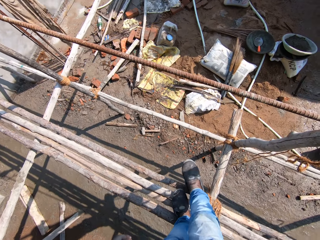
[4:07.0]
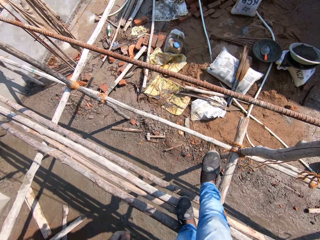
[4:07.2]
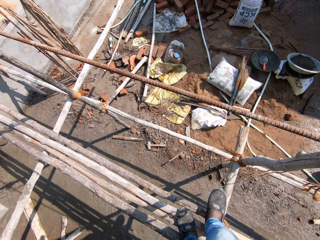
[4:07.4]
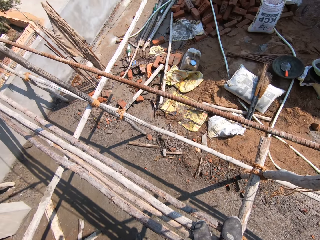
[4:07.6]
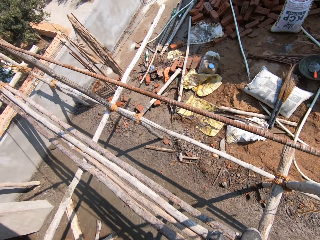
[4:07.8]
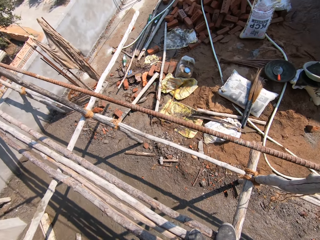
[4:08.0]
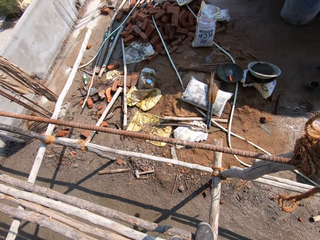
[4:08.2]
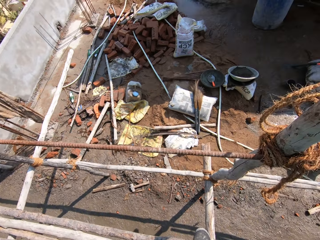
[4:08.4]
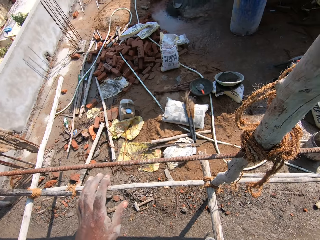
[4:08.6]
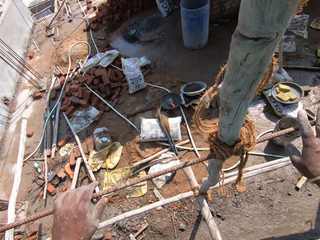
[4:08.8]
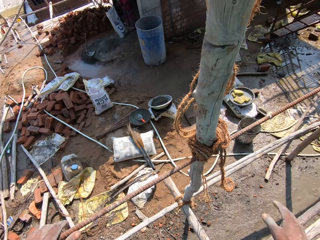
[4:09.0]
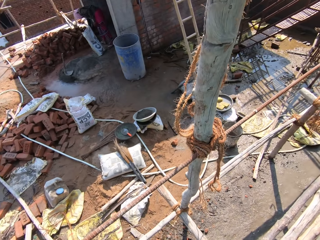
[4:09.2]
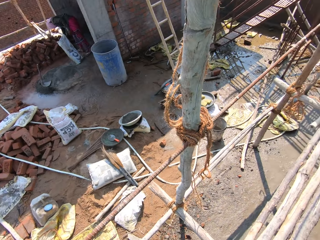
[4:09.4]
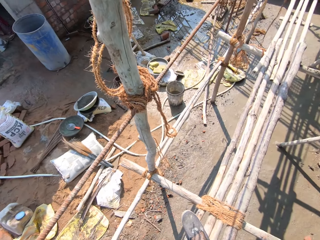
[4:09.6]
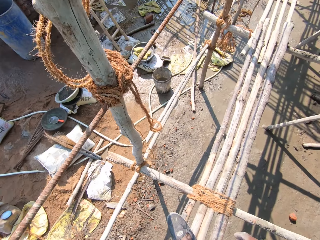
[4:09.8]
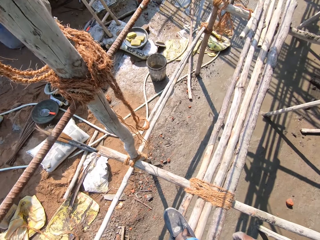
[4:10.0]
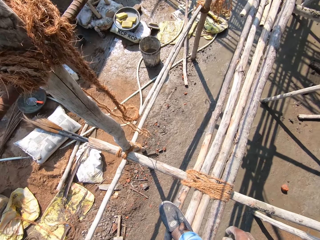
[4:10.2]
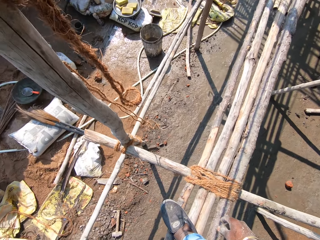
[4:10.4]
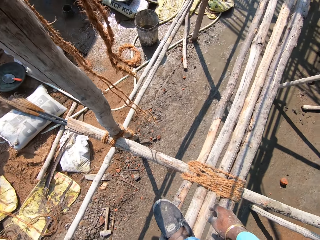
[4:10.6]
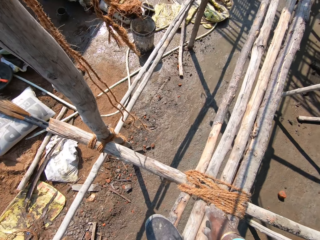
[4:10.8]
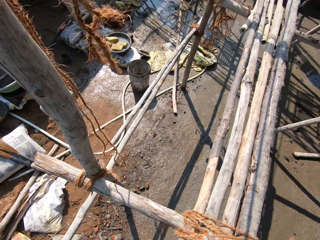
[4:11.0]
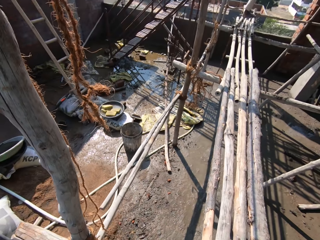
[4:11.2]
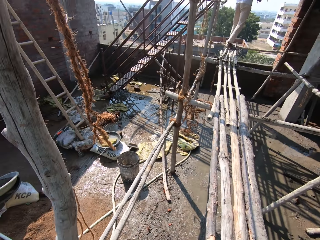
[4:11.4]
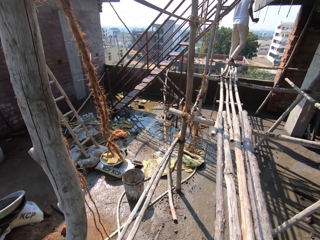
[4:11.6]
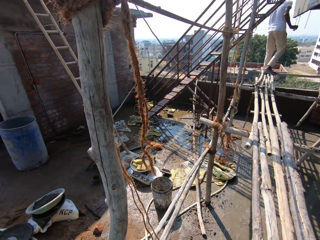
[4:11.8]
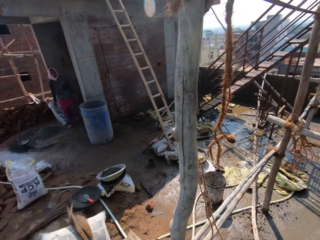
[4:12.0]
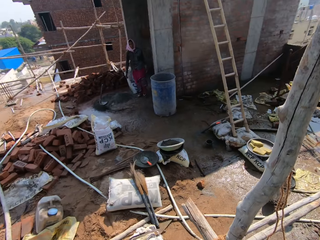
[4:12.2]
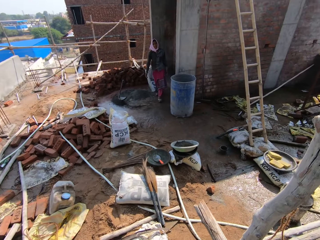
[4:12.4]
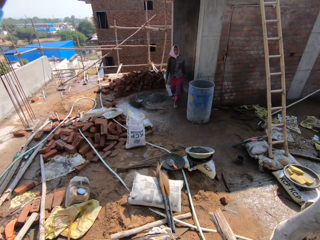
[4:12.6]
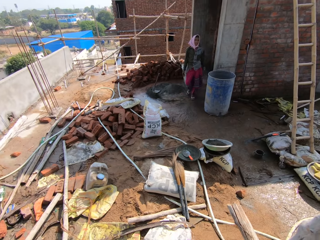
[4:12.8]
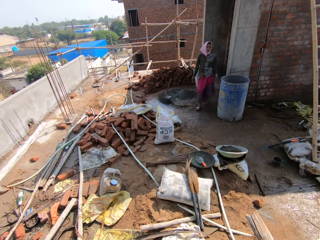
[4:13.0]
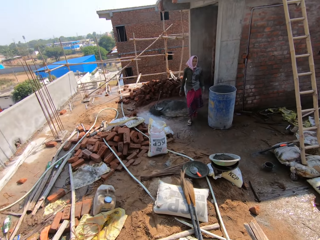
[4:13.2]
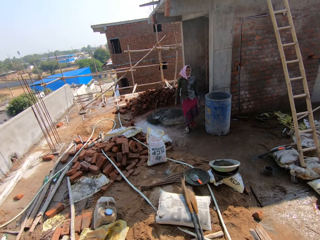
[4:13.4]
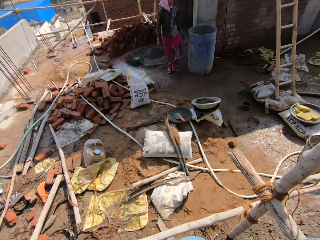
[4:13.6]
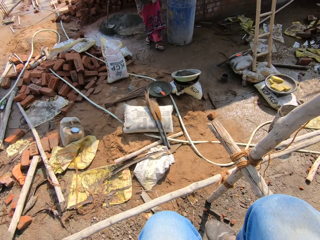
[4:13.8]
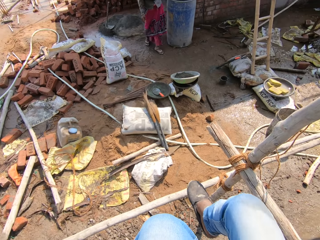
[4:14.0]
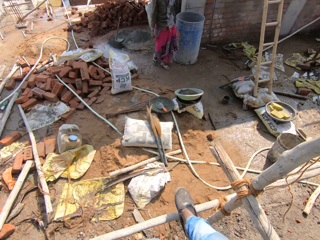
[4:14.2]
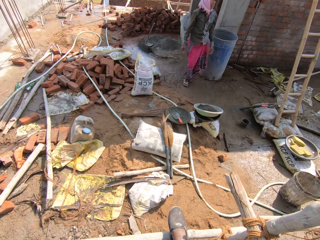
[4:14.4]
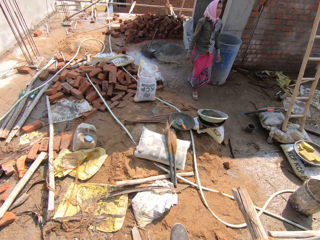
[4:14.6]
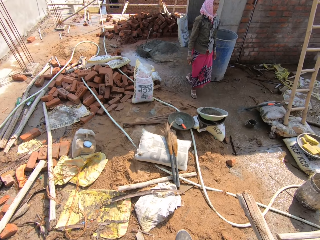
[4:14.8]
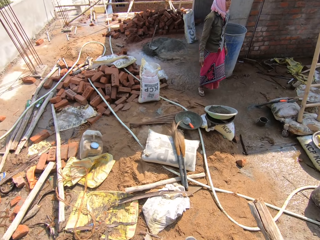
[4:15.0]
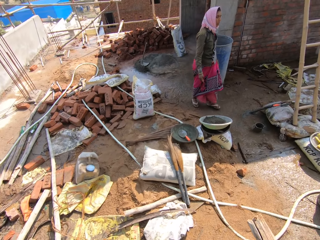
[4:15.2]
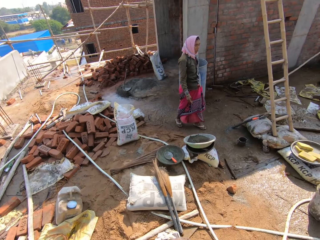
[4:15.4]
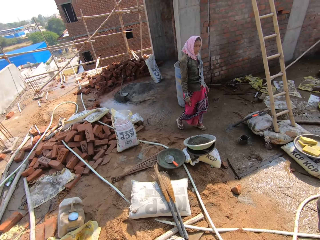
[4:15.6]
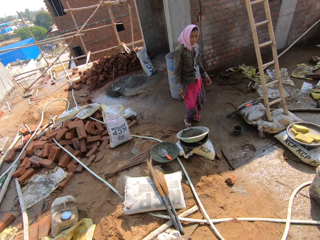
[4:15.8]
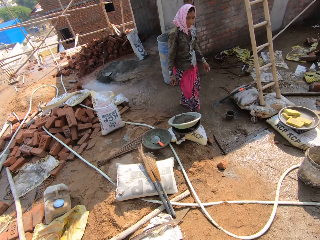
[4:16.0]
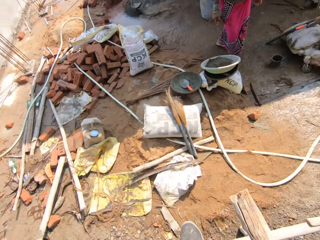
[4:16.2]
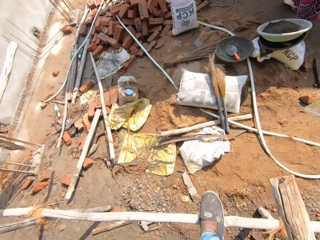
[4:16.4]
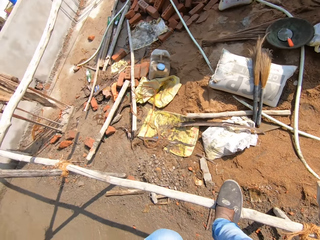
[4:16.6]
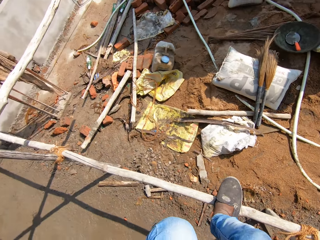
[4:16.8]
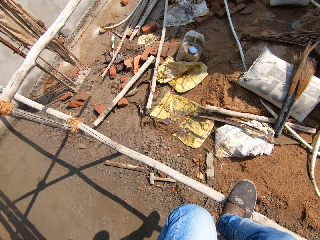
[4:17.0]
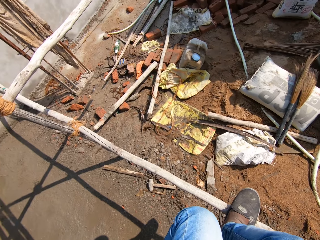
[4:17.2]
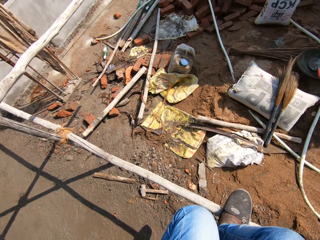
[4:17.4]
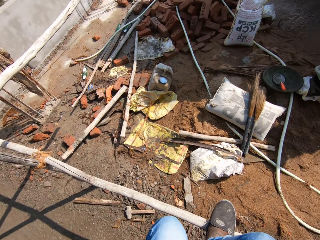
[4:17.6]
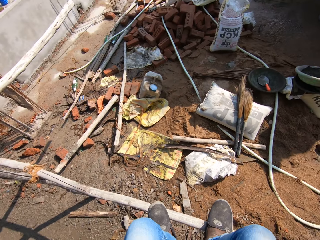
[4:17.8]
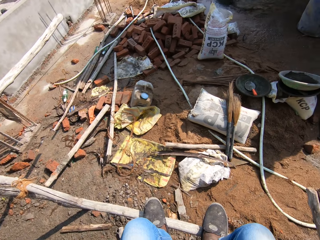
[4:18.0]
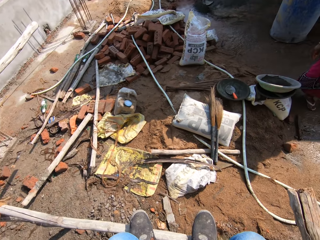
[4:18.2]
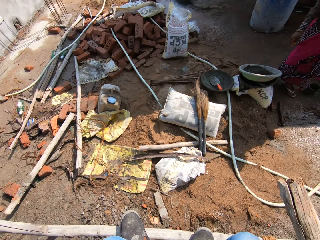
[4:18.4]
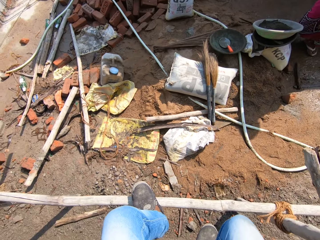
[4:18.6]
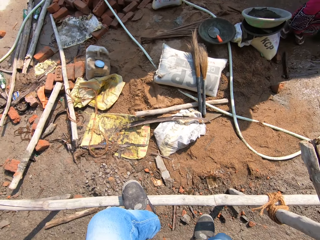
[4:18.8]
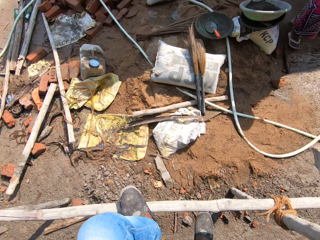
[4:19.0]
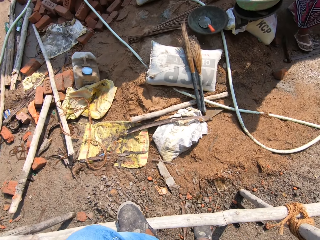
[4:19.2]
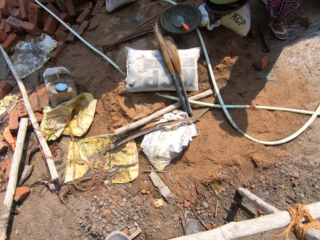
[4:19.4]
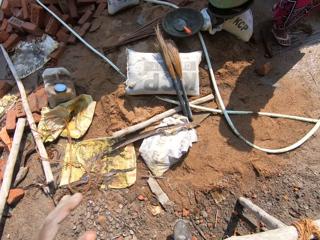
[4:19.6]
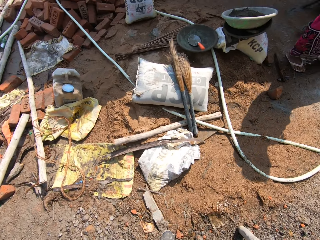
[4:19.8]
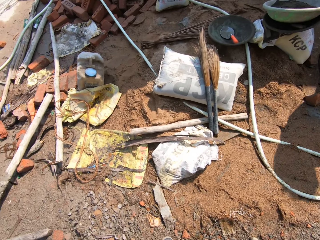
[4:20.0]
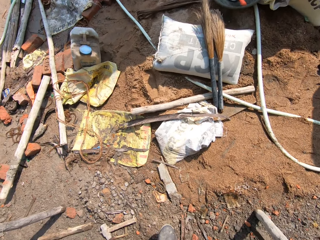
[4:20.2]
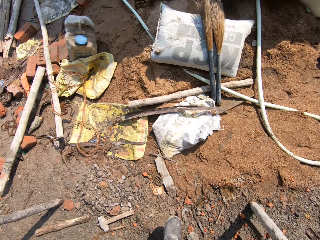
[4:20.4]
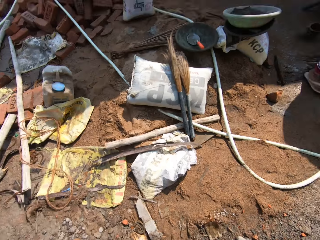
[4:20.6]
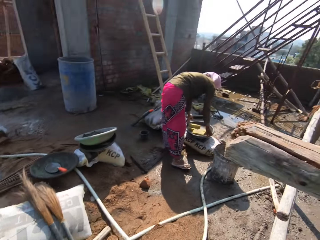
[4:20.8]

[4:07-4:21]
The camera wearer looks down. They walk on the wood. They descend the scaffold.

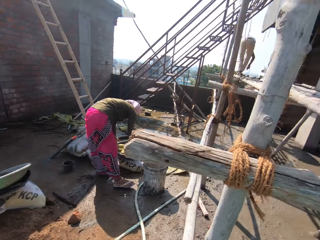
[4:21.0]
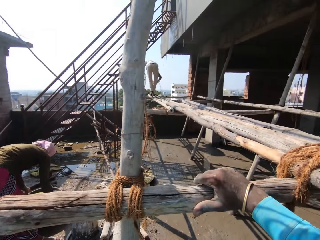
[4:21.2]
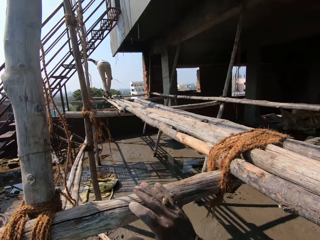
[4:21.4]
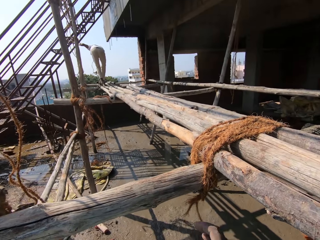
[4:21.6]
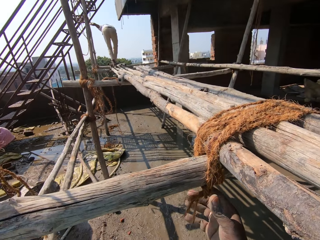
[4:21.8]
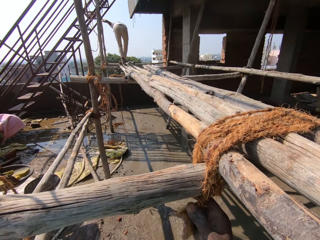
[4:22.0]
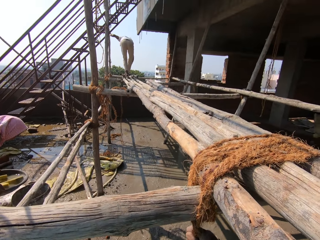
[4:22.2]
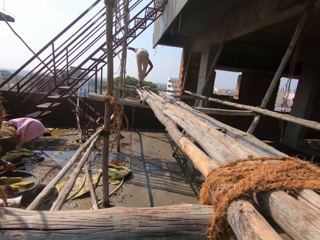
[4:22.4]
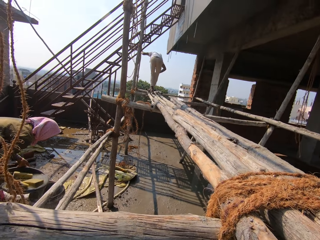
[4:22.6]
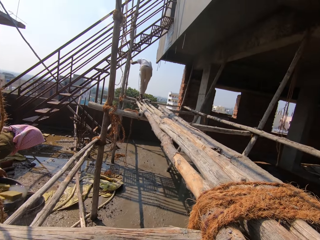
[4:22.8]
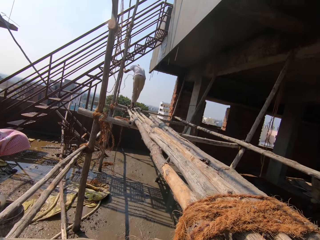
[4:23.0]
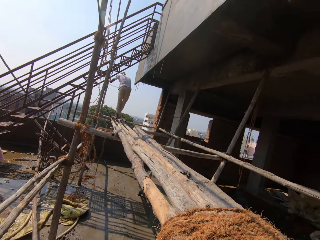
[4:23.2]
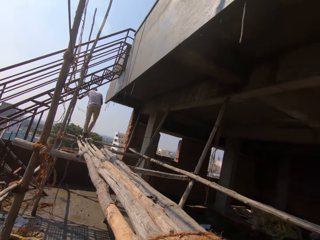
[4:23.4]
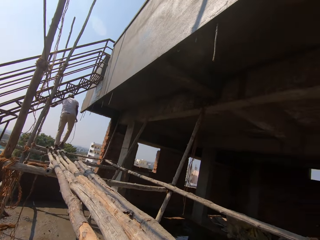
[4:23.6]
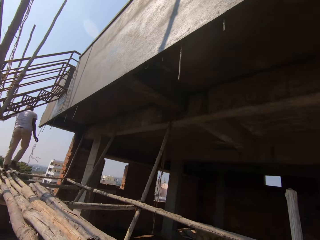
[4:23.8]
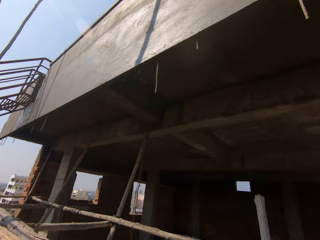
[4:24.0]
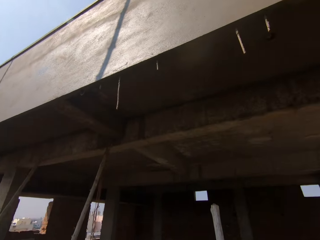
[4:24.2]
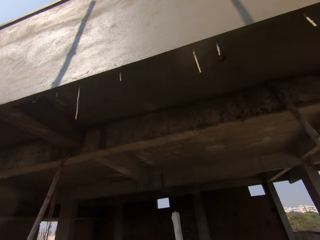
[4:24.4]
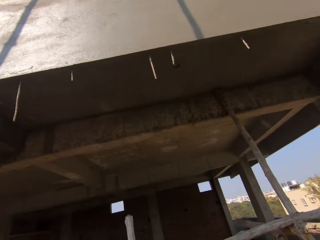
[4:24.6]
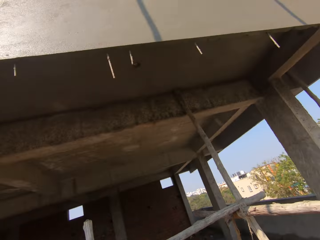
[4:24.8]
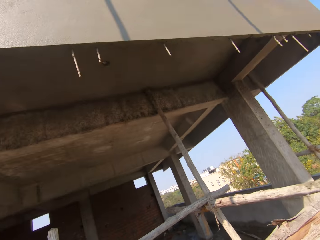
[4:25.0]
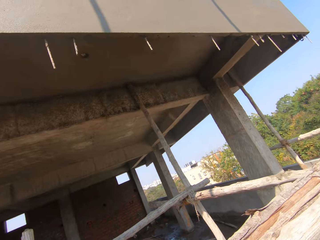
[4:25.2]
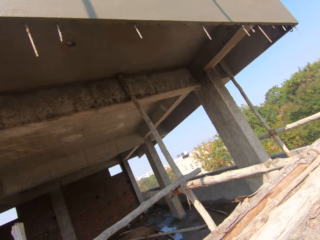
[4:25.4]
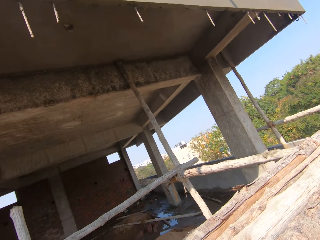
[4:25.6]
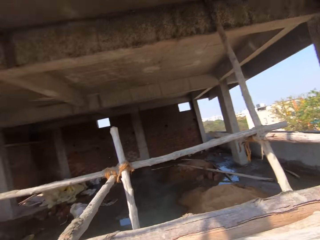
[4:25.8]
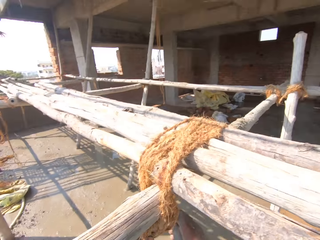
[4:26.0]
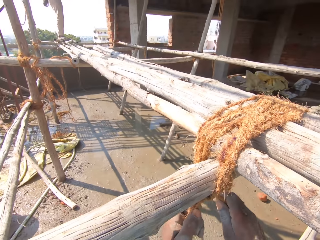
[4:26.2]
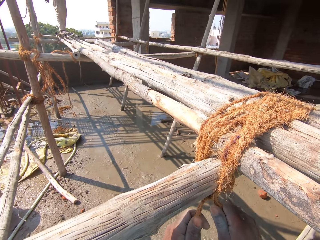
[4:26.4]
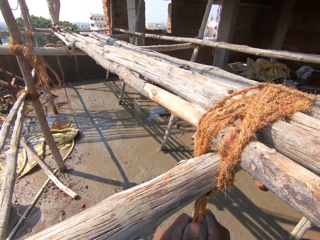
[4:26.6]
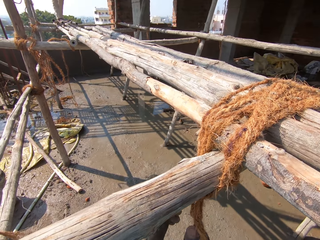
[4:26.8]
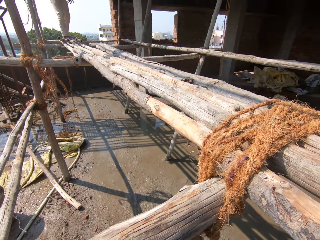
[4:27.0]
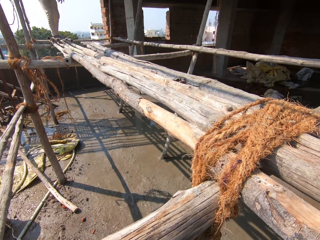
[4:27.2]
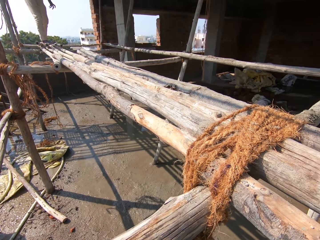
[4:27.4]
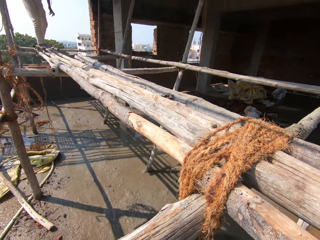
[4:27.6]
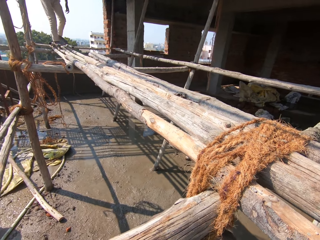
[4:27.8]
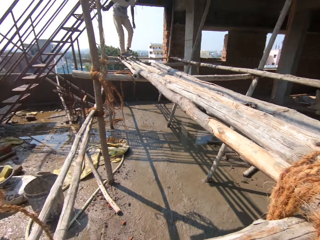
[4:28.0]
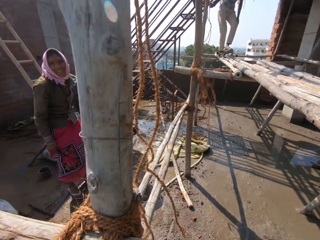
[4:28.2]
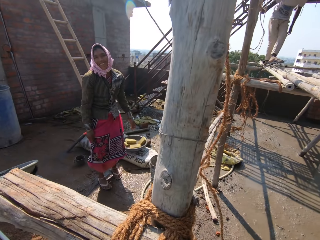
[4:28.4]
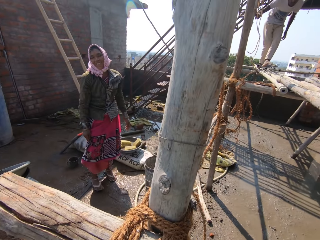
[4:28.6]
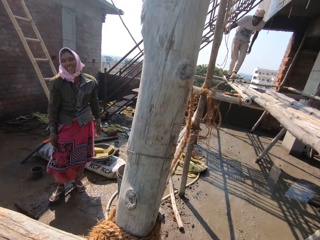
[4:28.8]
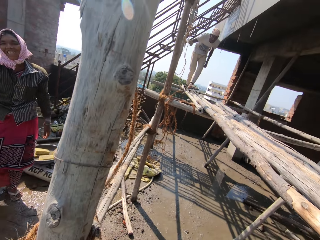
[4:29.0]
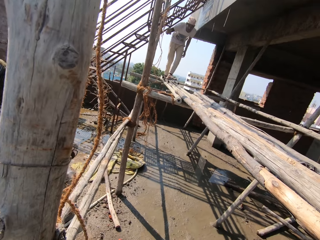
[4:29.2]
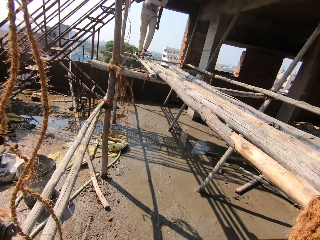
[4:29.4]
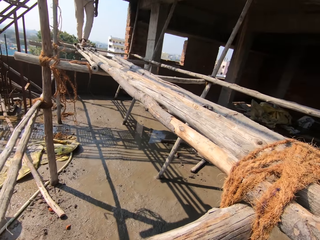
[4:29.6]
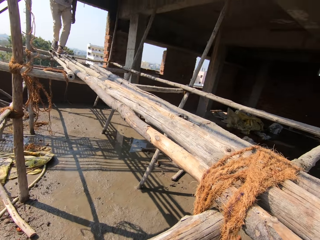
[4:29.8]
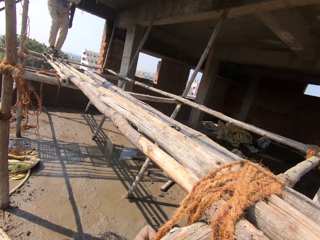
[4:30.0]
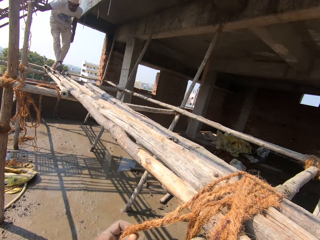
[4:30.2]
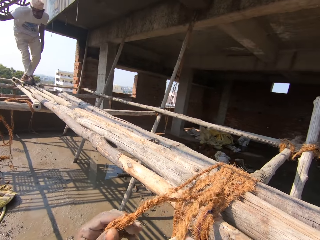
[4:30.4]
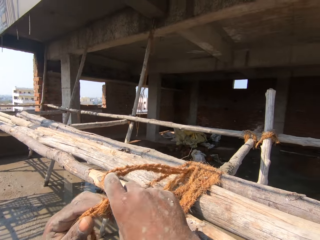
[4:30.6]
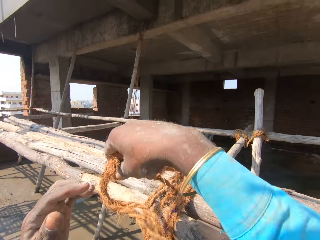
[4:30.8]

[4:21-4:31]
The camera wearer looks at the wall. They open a rope from the wood.
